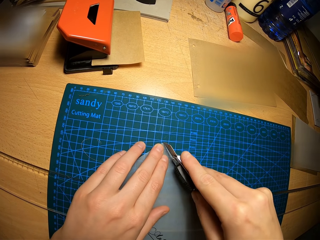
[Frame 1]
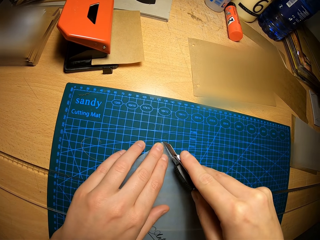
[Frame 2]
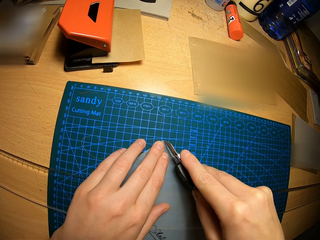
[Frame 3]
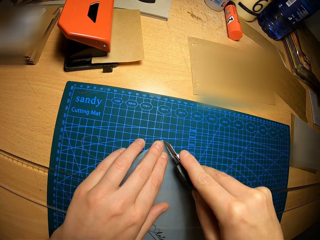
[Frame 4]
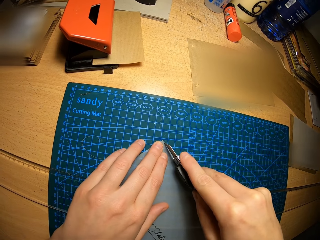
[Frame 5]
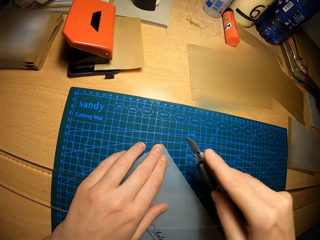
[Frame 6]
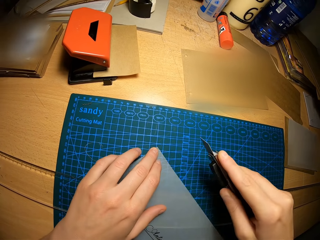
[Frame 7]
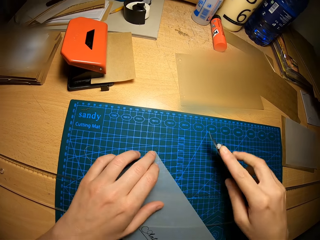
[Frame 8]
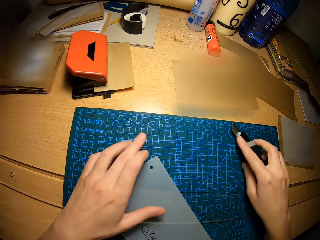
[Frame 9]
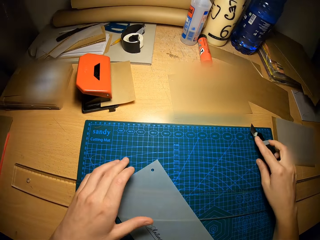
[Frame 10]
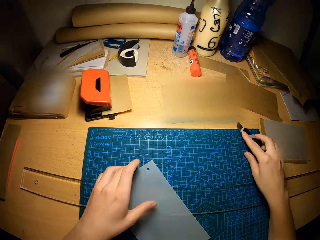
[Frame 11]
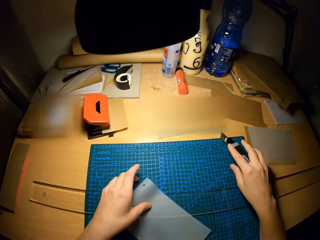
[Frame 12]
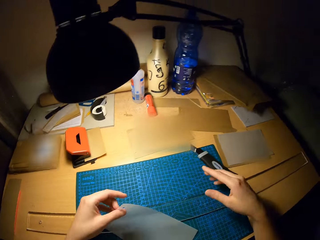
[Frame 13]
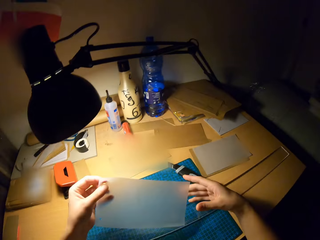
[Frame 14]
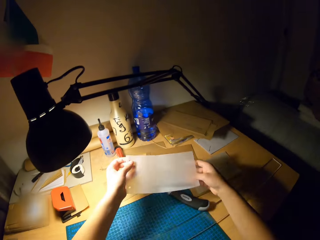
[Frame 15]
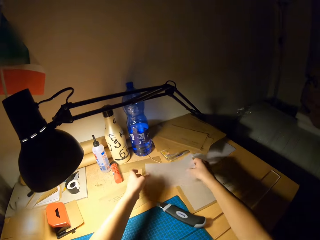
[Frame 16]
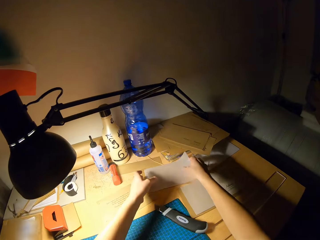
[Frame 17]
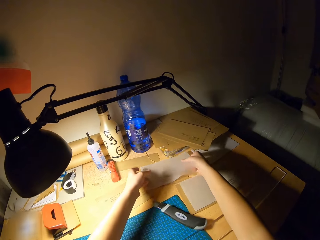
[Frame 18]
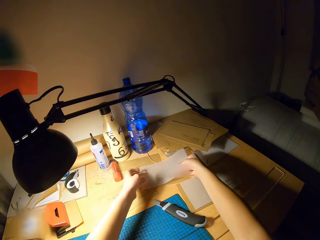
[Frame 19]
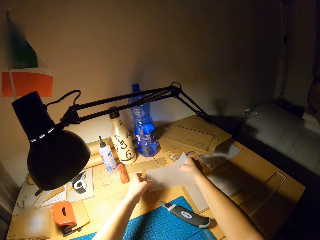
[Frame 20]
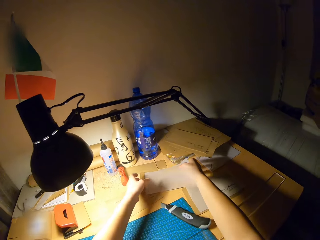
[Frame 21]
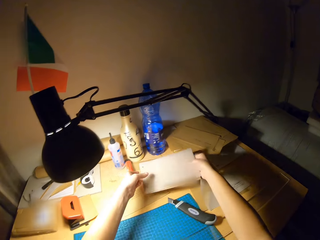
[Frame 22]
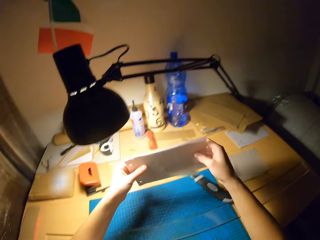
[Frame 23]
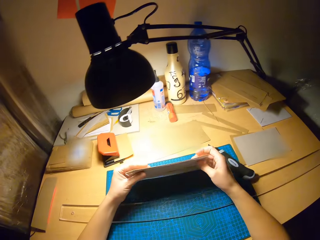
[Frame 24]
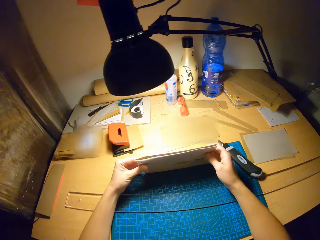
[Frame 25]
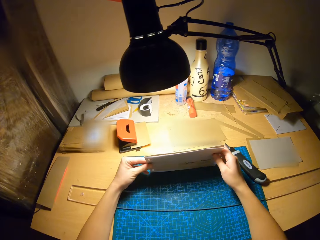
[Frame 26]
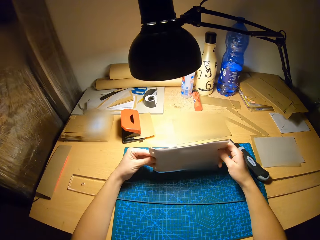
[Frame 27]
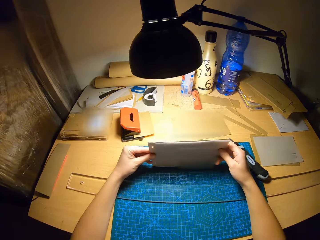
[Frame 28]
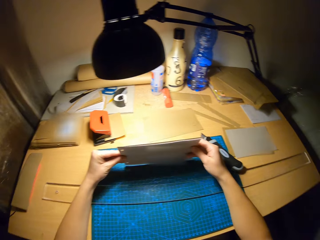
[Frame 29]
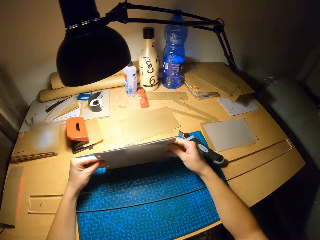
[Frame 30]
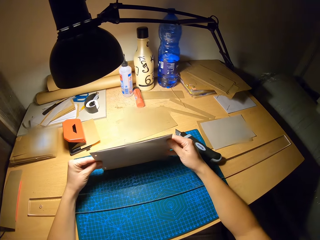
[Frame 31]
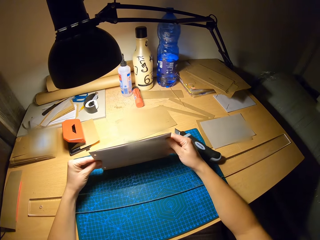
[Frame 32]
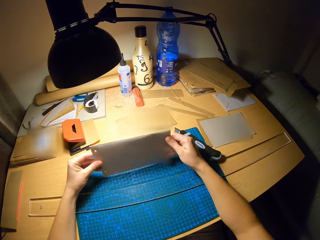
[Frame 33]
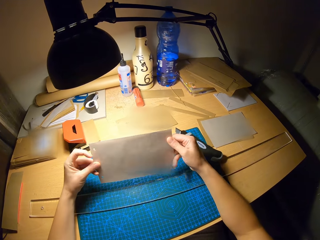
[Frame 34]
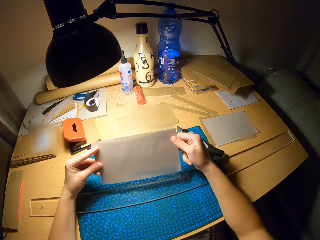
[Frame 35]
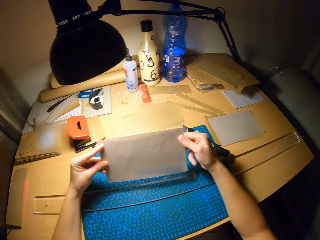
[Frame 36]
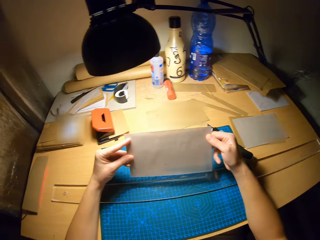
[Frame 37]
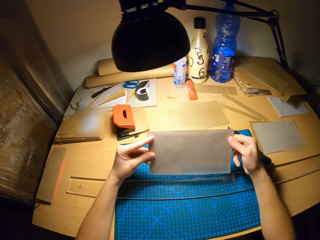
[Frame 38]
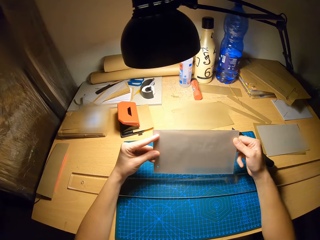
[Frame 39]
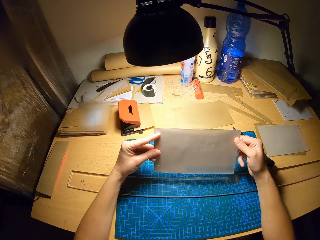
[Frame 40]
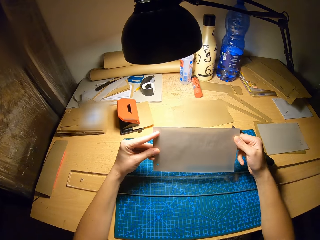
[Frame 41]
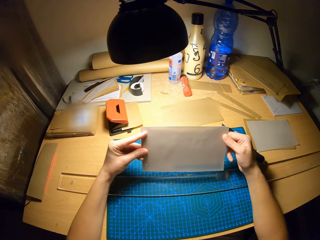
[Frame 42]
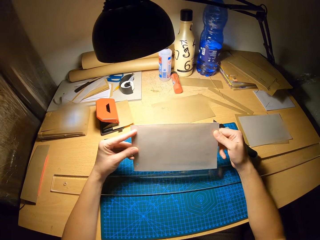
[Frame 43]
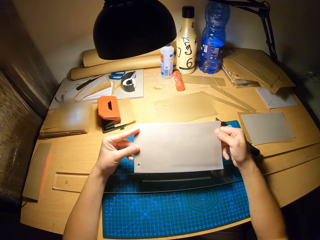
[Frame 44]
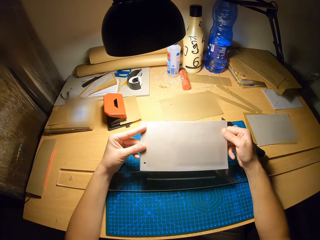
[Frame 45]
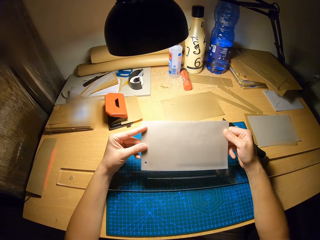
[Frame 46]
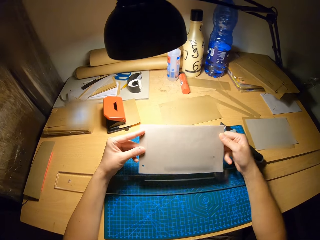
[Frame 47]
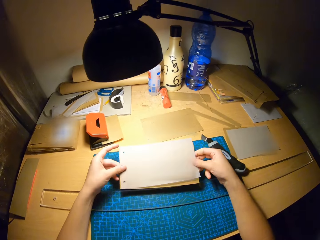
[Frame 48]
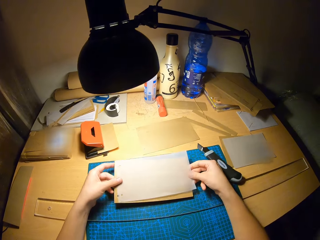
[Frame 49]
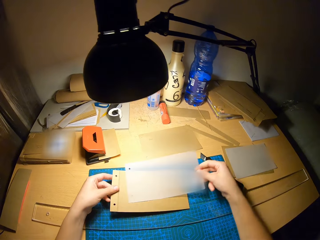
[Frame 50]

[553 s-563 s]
The camera wearer drops the safety cutter on the craft mat or cutting mat with his right hand. He picks up the craft paper from the cutting mat. He drops the paper on the other craft papers on the table. He picks up some pieces of paper from the table with both hands. He aligns the papers with each other. He holds the craft papers on the cutting mat. He stares at the craft papers. He picks up one of the papers with his right hand.

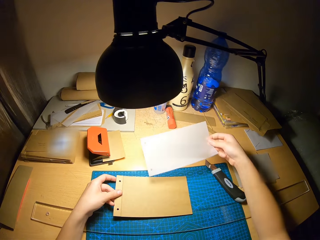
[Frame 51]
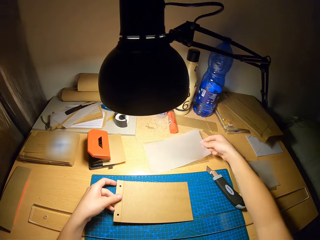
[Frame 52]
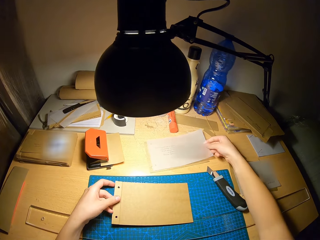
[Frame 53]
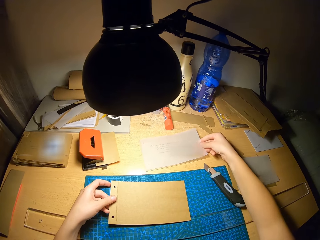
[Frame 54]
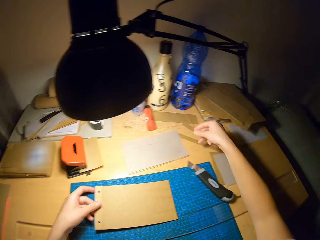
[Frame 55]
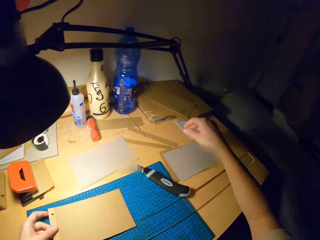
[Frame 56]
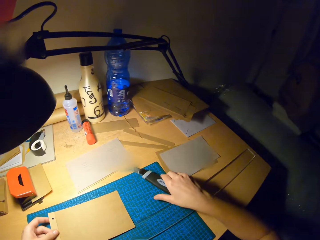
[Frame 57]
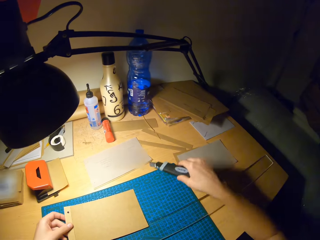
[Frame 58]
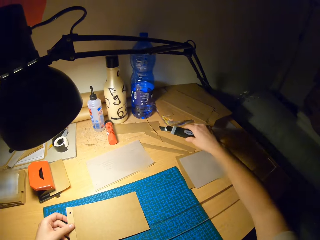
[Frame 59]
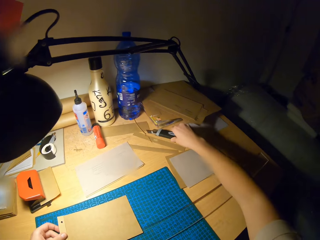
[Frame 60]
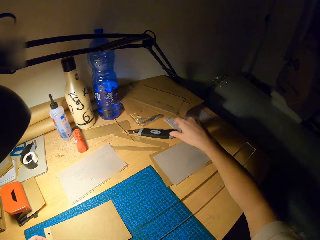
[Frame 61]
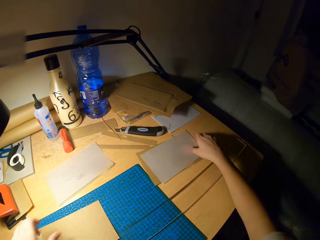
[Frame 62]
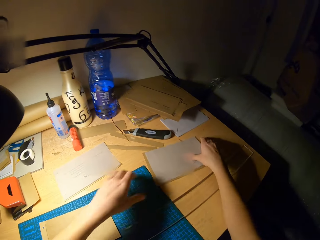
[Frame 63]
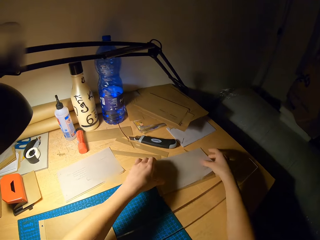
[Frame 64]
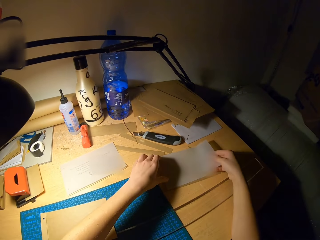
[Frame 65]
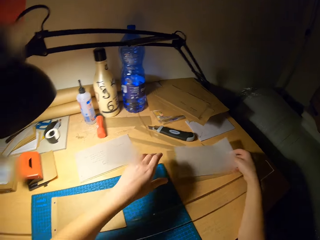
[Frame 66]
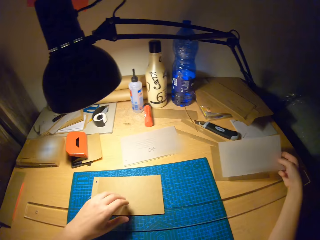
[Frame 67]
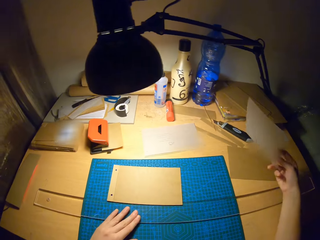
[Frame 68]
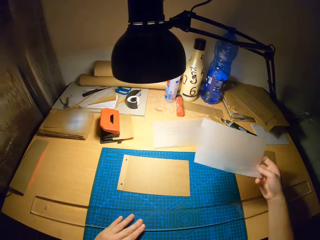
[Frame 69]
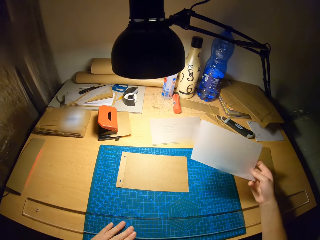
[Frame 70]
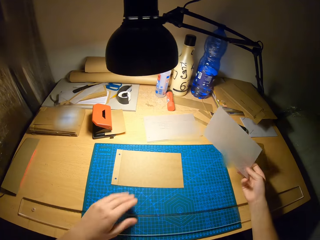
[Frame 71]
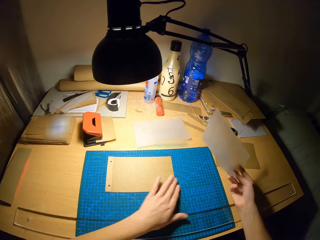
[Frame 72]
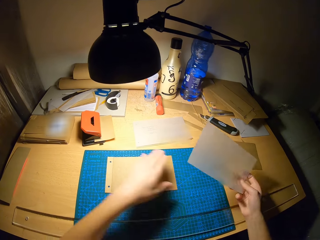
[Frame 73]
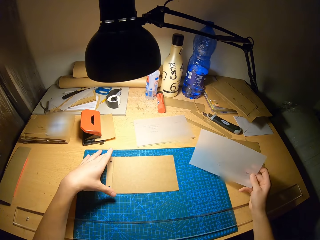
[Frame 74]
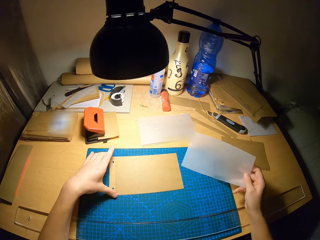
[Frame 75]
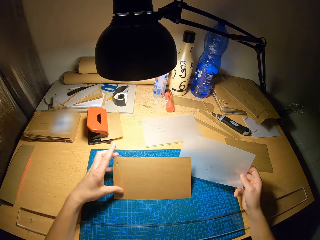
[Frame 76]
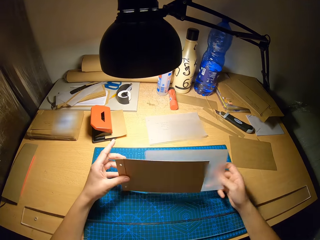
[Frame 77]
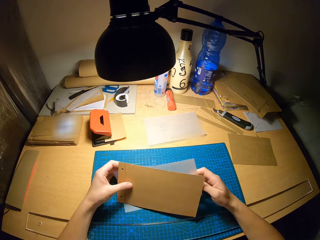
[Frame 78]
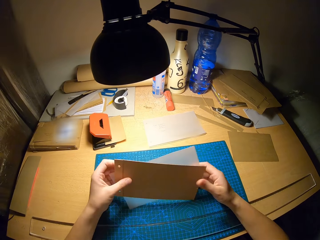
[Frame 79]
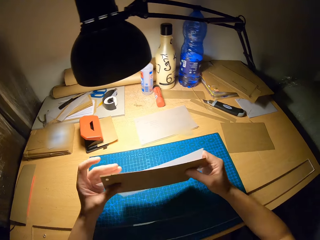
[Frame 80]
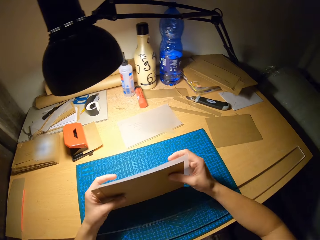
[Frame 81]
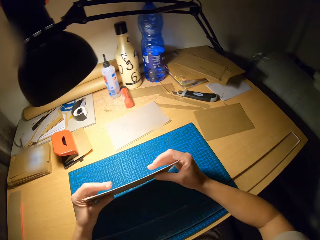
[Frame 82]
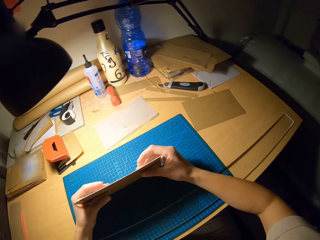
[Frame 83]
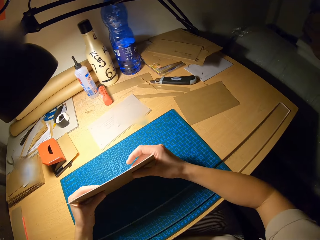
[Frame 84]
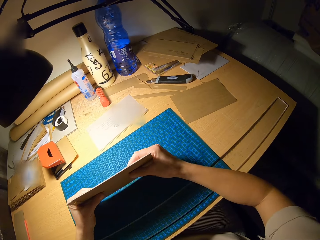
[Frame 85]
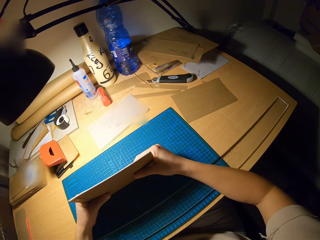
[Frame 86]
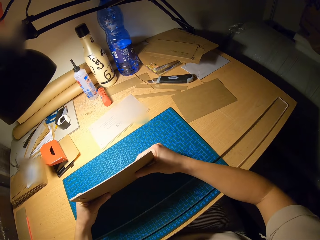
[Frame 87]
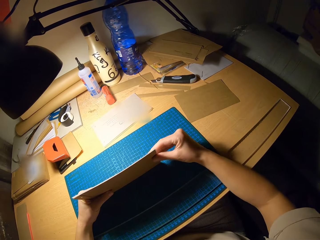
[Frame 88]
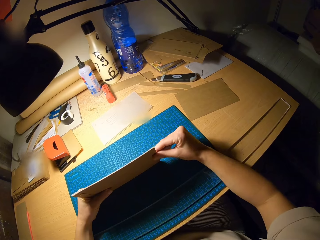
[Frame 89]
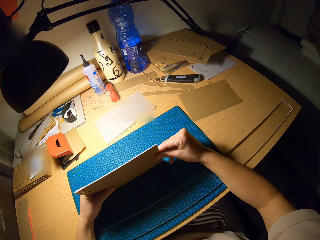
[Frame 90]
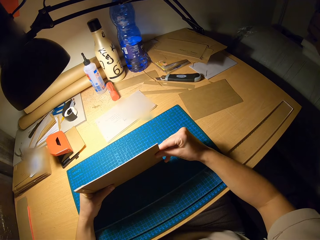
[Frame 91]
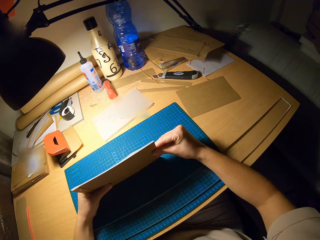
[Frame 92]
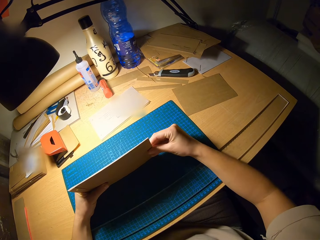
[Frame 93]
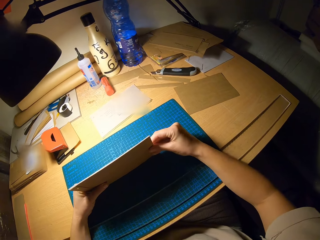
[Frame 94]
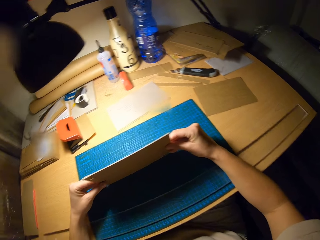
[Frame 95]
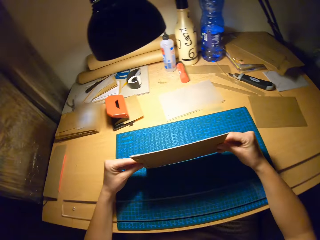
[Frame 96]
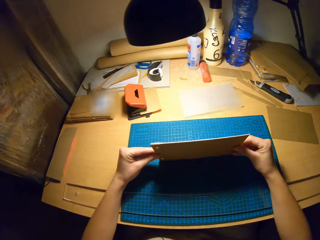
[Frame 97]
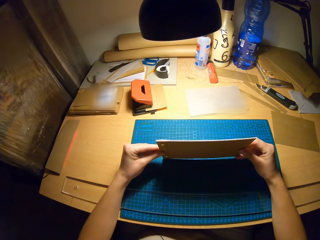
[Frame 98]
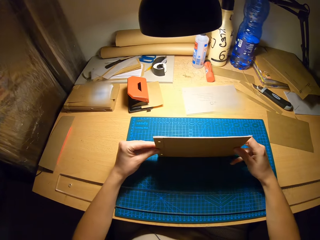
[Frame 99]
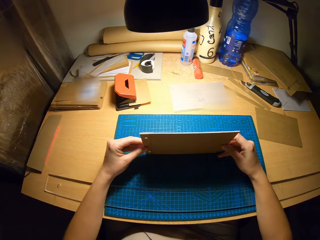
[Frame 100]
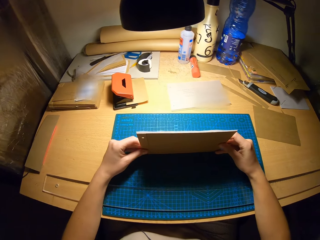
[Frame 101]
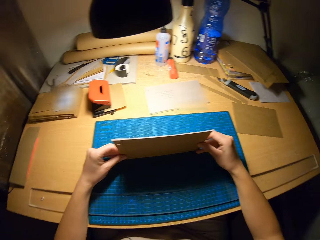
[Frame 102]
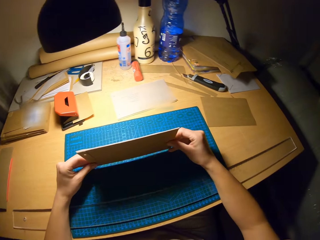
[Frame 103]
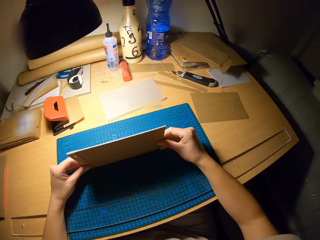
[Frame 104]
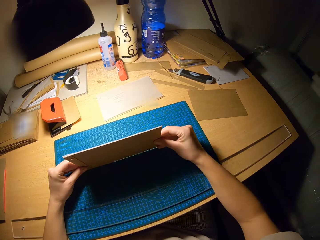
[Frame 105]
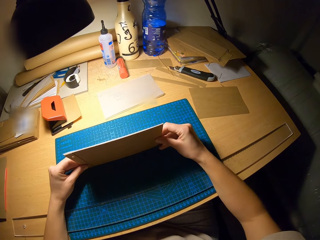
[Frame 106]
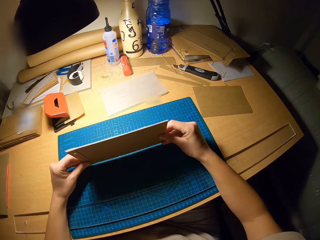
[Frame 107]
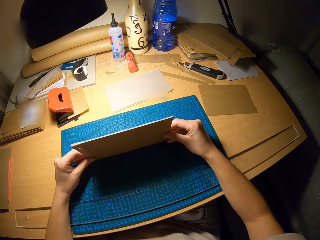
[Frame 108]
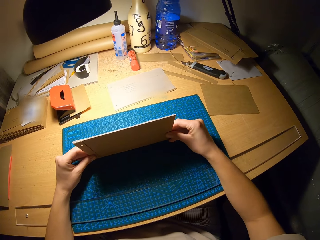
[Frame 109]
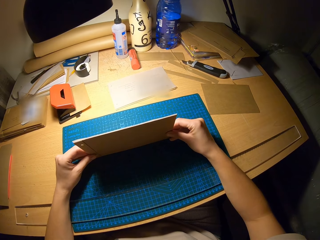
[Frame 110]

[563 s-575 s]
The camera wearer moves the craft paper on the table. He drops the paper on the table. He moves the snap-off blade knife from the table with his right hand. He picks up a paper from the table with his right hand. He moves a ruler on the table with his left hand. He picks up the paper from the table with his left hand. He puts the craft paper together. He aligns some pieces of paper with each other. He holds the craft paper together. He stares at the craft papers on the cutting mat.
